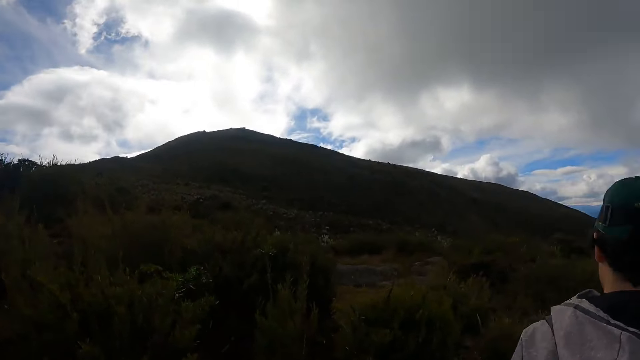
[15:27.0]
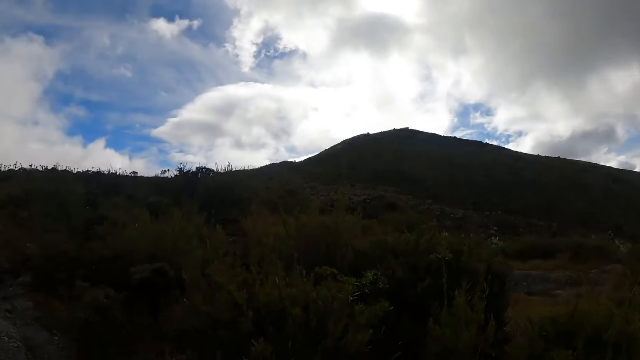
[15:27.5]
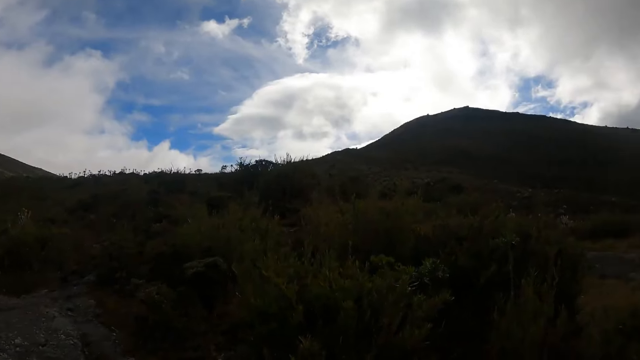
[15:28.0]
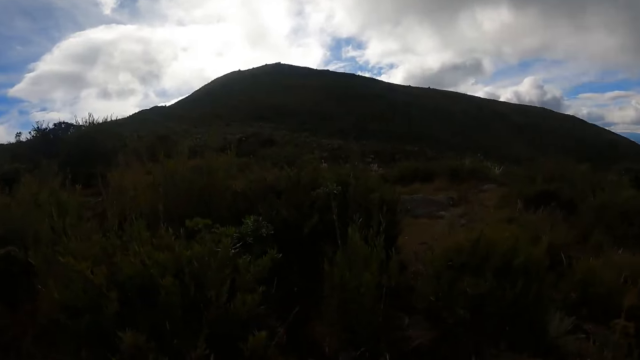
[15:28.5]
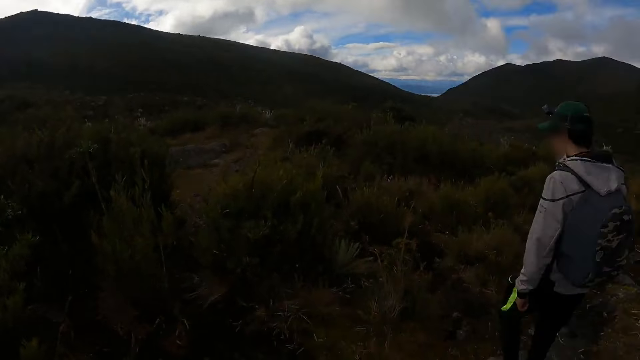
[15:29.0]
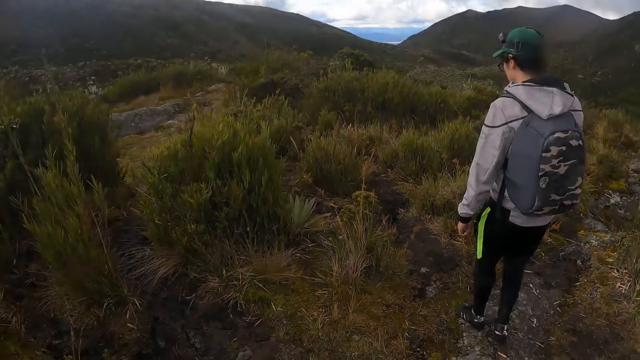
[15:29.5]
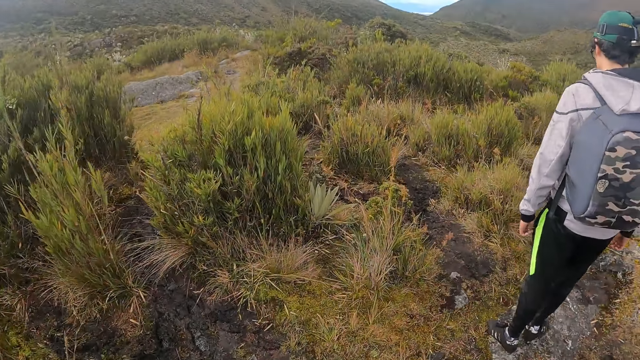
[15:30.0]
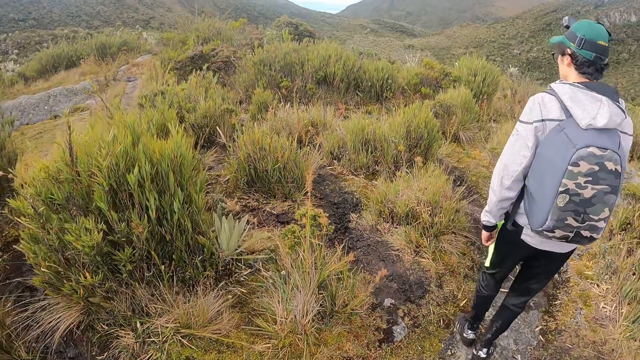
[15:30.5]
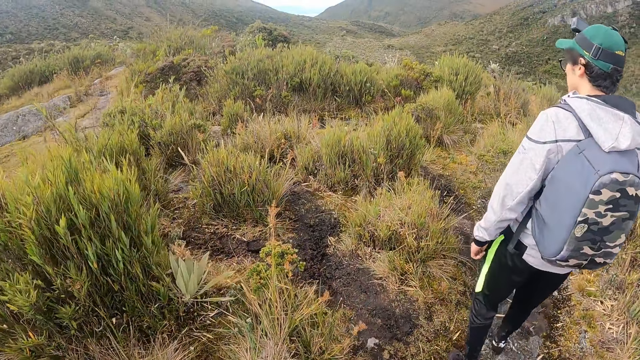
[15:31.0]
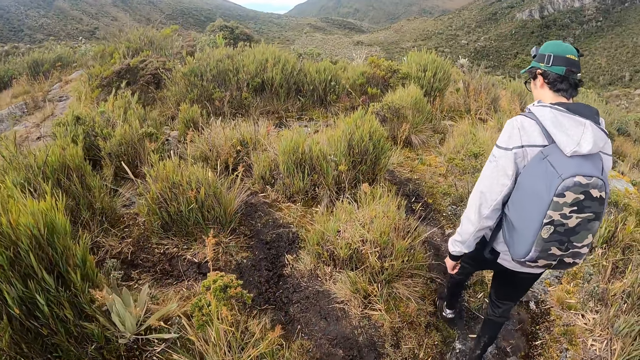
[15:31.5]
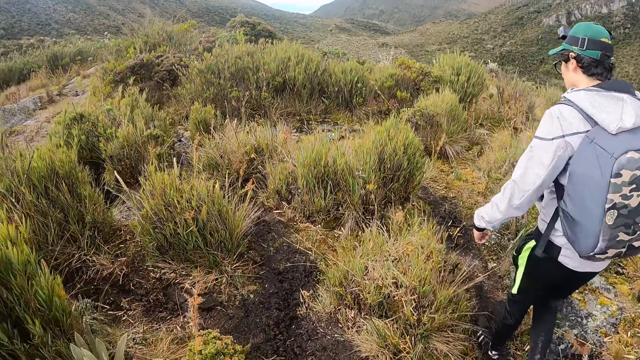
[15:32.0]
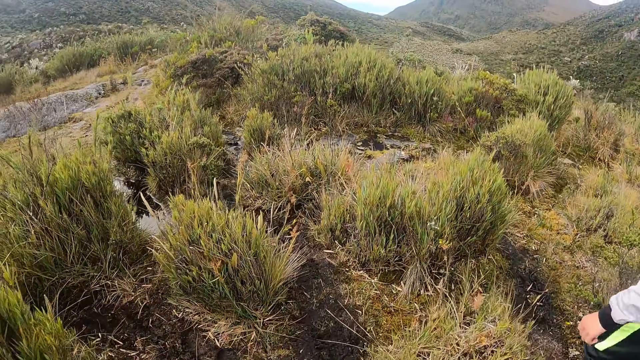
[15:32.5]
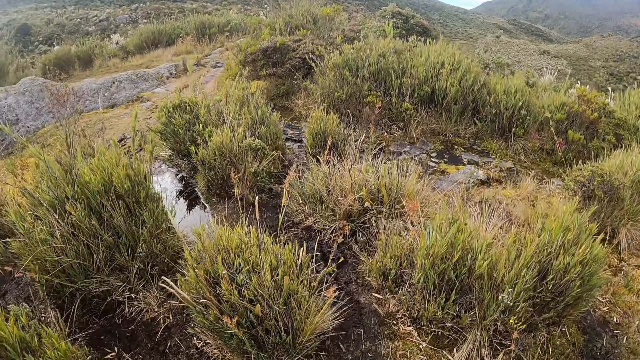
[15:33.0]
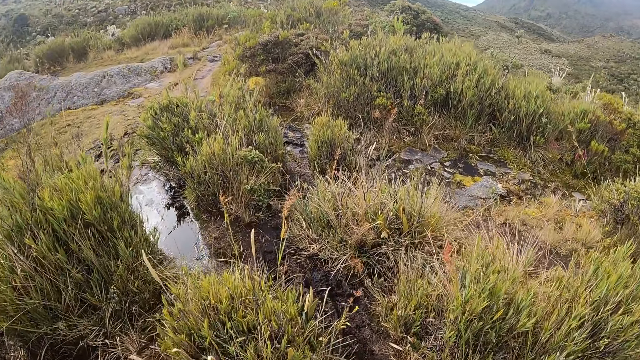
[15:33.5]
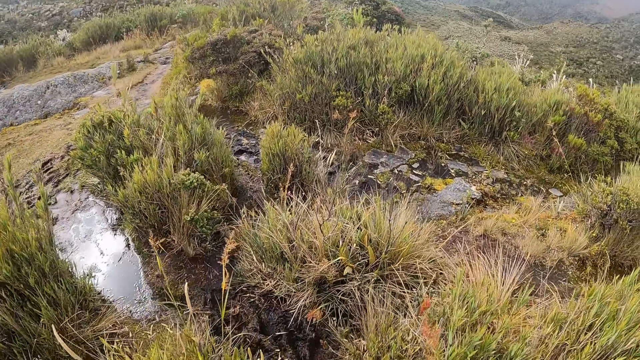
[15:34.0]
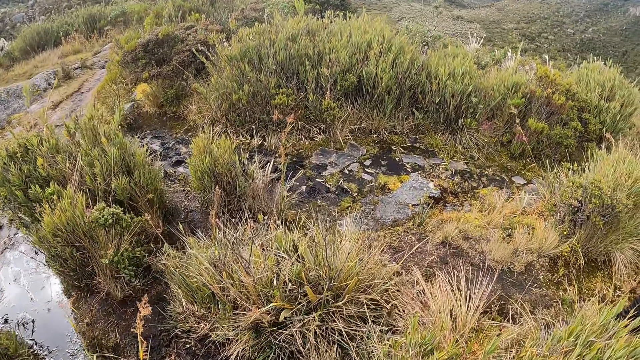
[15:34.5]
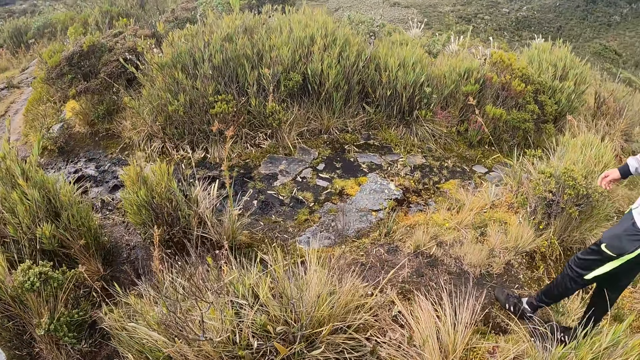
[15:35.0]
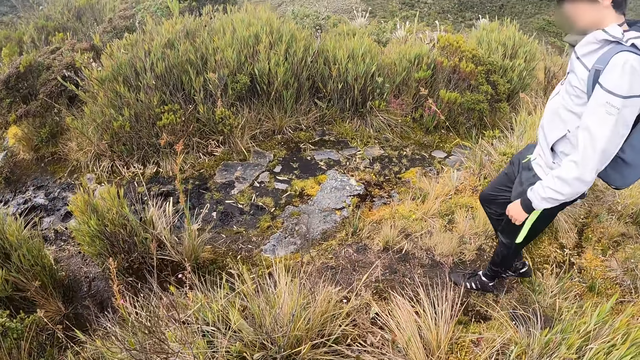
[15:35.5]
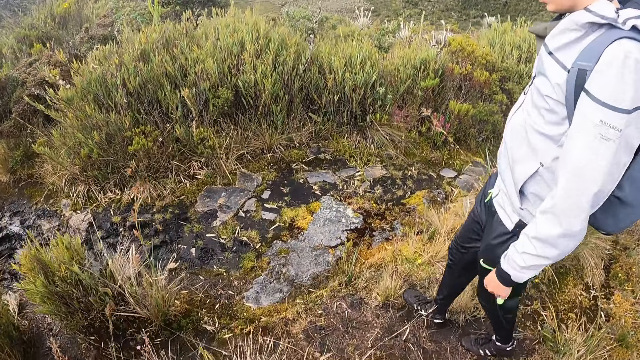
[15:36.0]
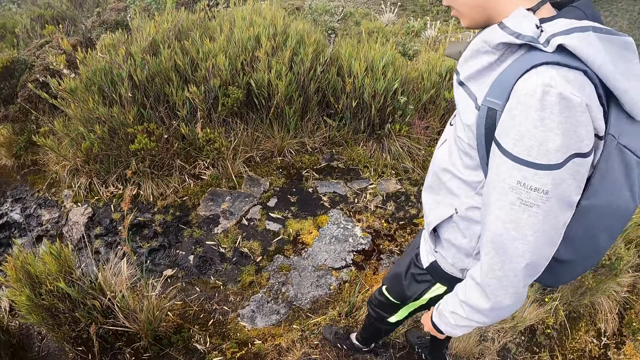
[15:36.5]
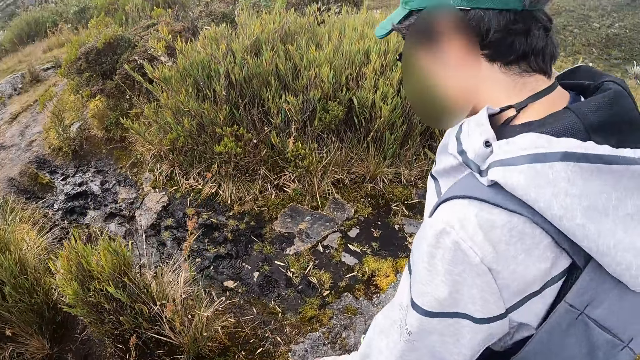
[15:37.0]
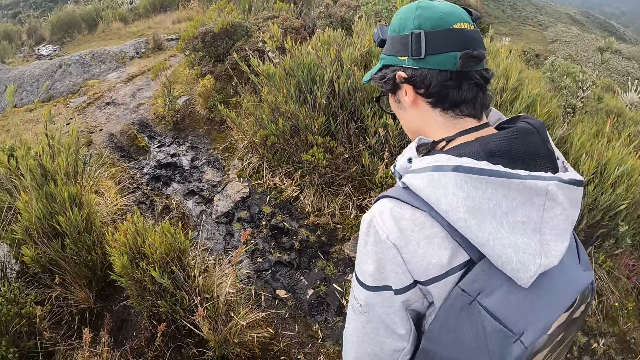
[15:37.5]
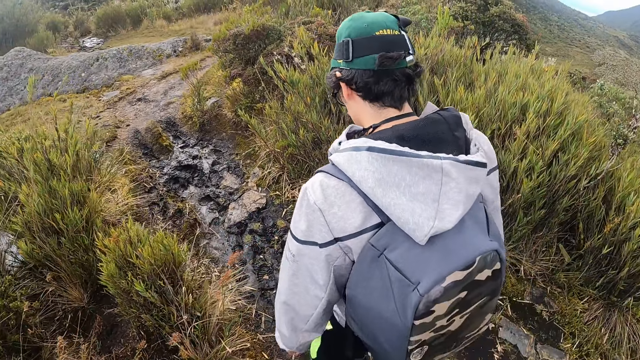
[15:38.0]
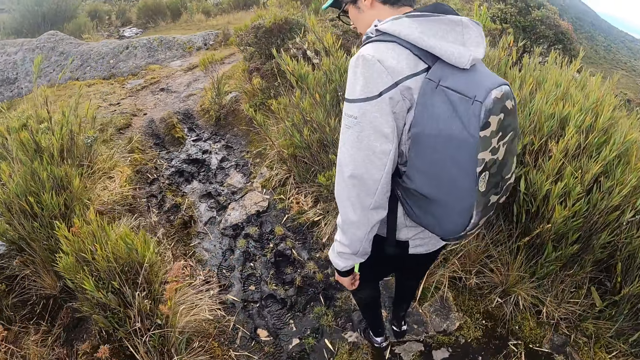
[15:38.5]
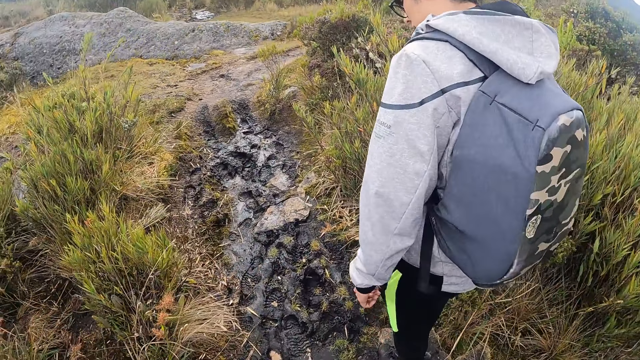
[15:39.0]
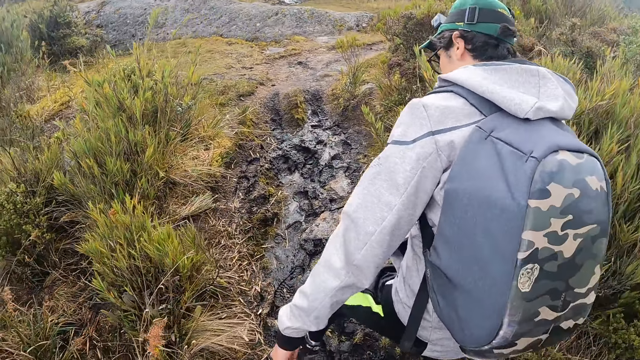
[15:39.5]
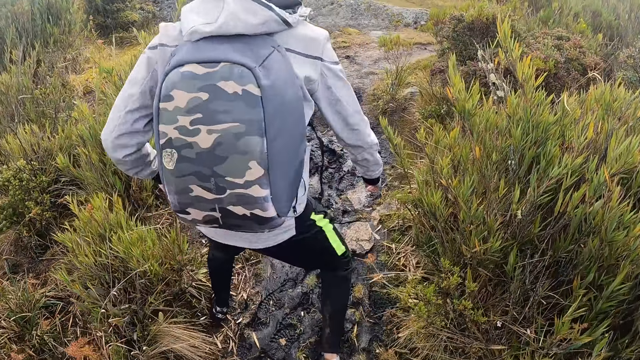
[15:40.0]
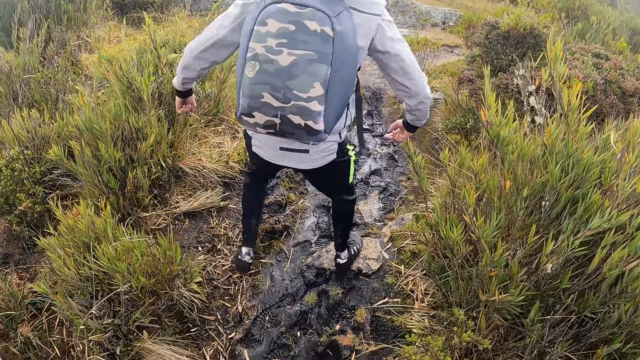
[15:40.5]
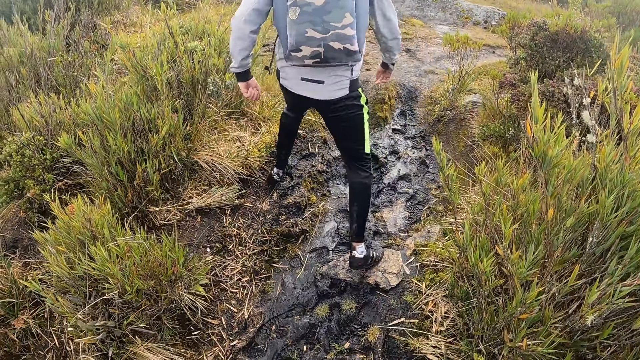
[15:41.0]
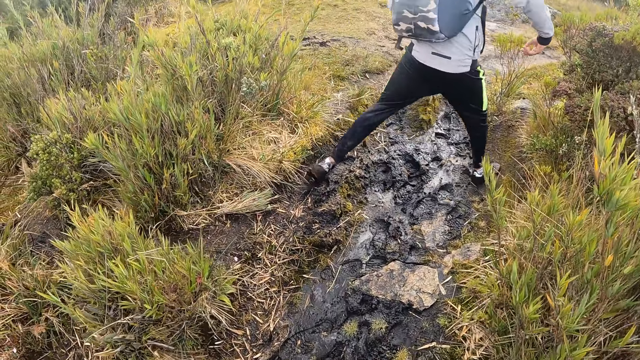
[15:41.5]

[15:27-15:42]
The camera wearer converses with a man. They walk through the shrubs.

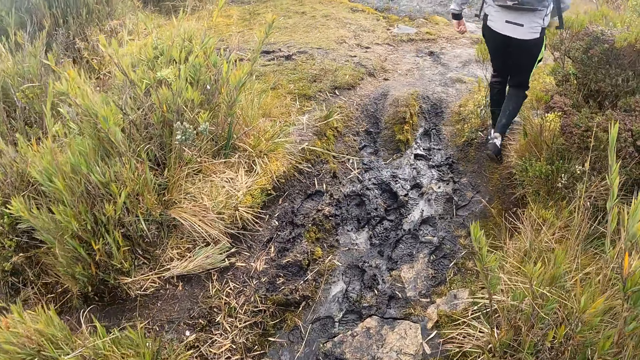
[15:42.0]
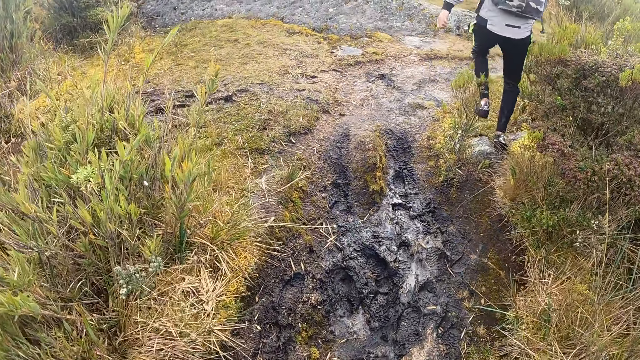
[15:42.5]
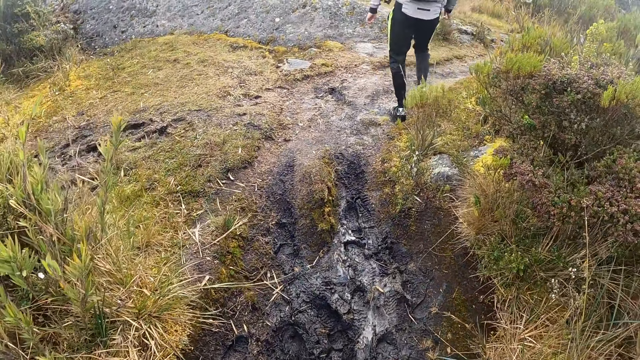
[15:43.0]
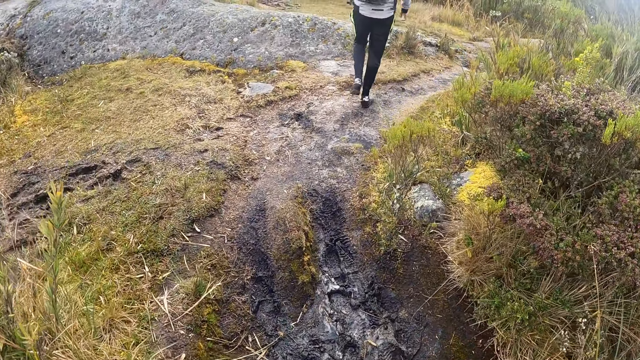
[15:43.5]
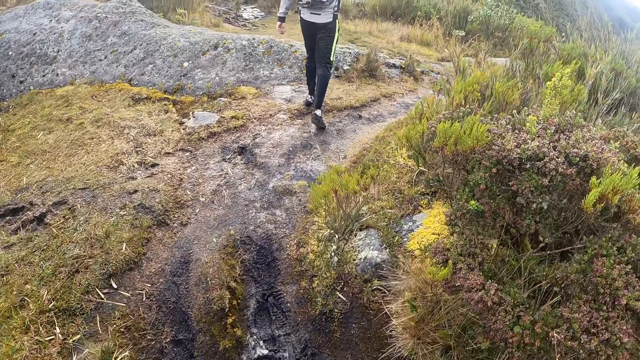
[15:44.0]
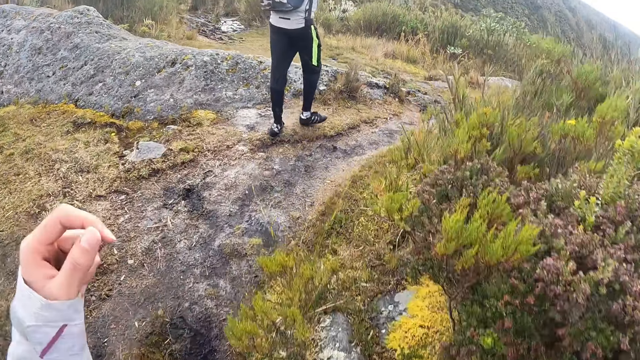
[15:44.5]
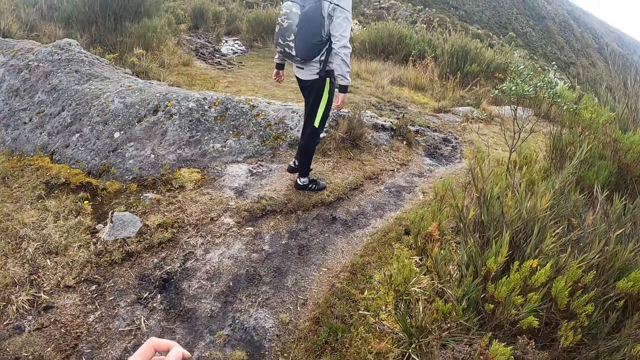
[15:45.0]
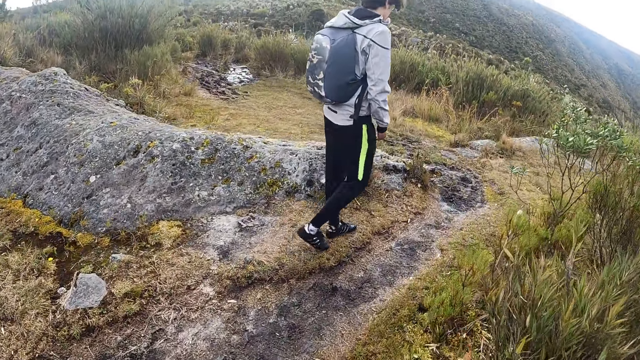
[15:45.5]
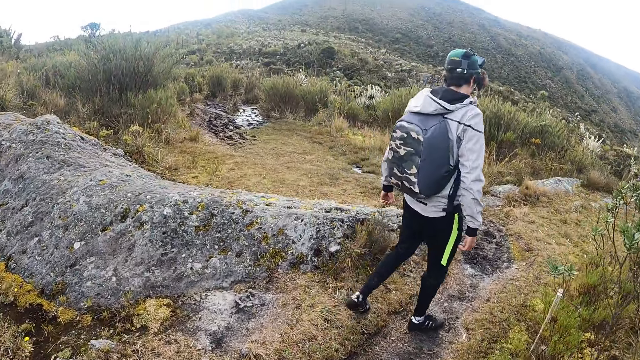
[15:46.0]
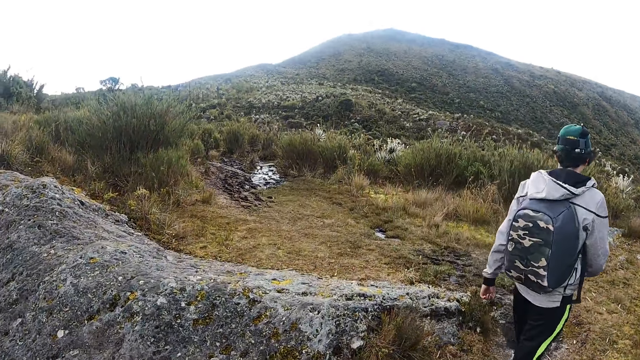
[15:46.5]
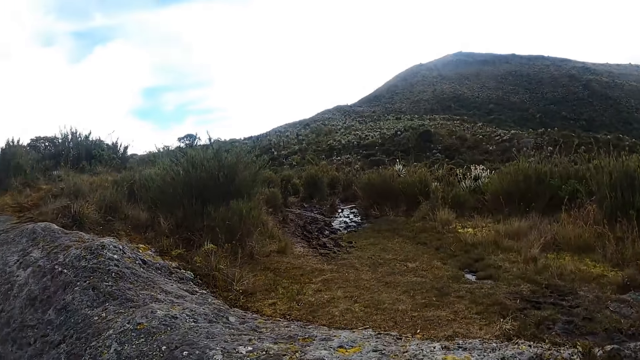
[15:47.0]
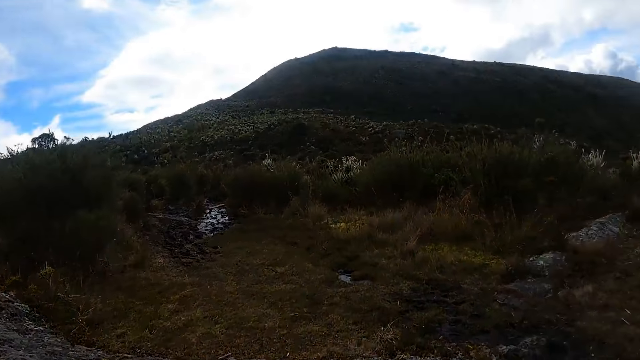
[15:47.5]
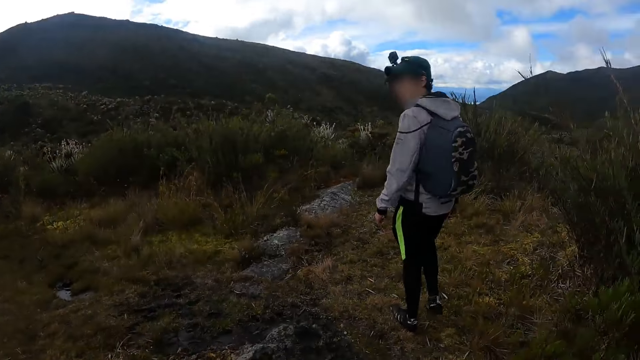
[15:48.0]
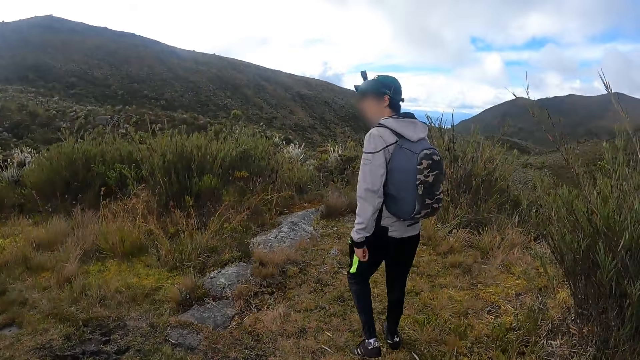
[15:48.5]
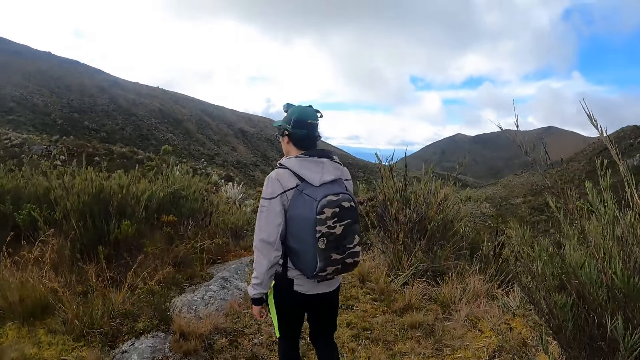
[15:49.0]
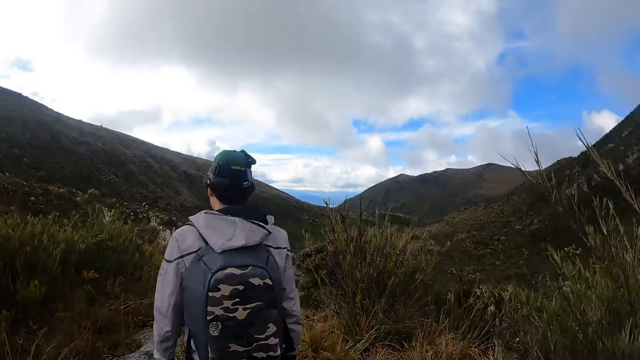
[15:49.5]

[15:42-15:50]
The camera wearer moves hands. They walk through the shrubs. They converse with a man.
